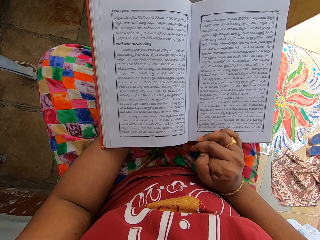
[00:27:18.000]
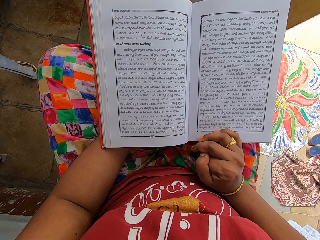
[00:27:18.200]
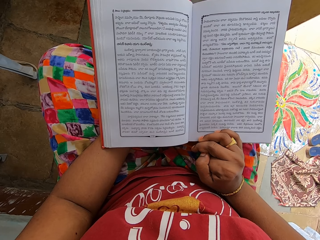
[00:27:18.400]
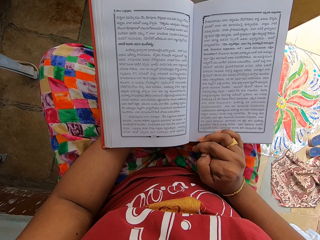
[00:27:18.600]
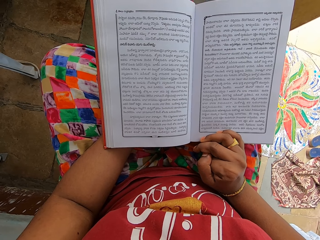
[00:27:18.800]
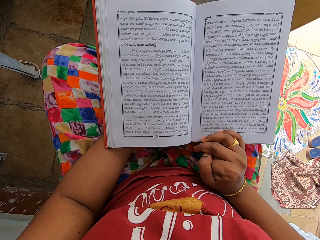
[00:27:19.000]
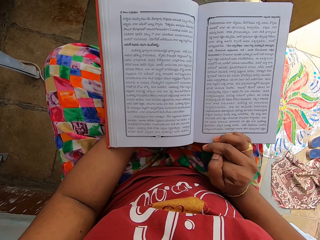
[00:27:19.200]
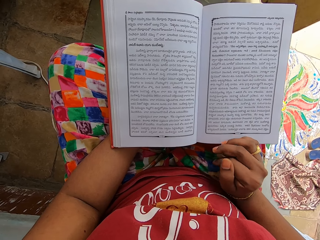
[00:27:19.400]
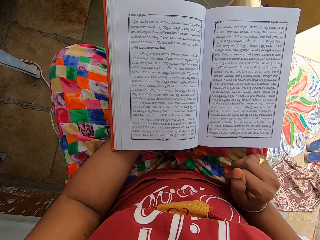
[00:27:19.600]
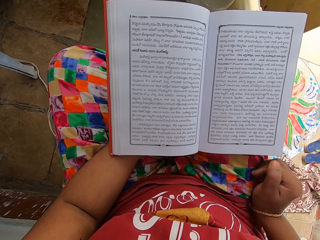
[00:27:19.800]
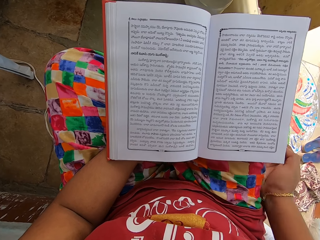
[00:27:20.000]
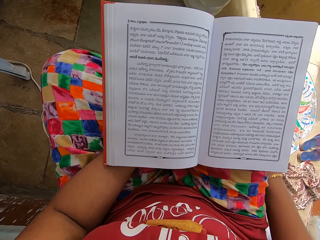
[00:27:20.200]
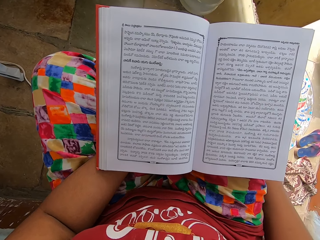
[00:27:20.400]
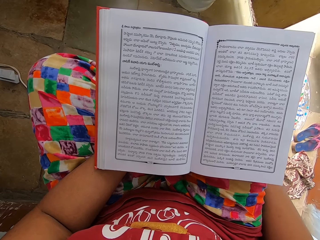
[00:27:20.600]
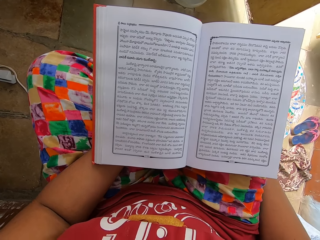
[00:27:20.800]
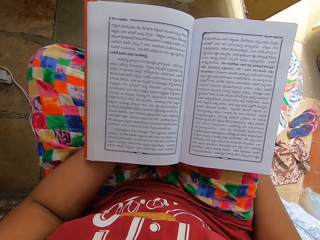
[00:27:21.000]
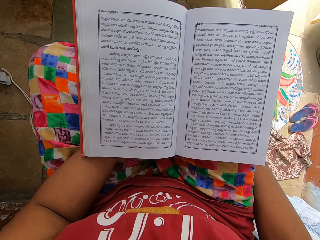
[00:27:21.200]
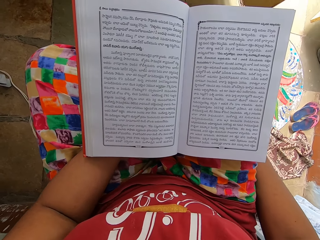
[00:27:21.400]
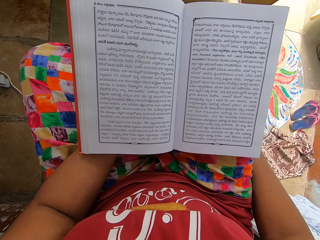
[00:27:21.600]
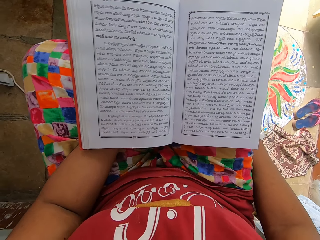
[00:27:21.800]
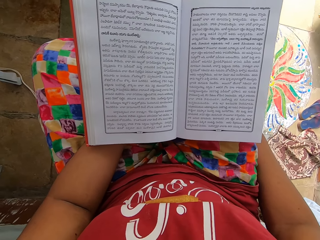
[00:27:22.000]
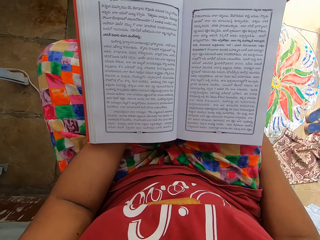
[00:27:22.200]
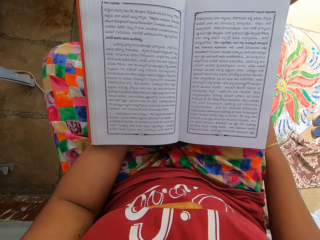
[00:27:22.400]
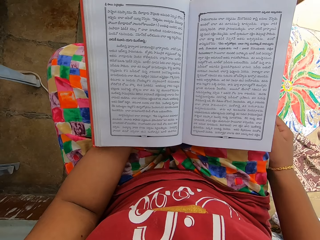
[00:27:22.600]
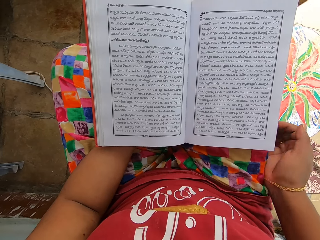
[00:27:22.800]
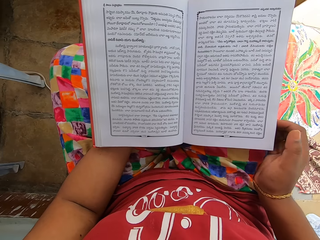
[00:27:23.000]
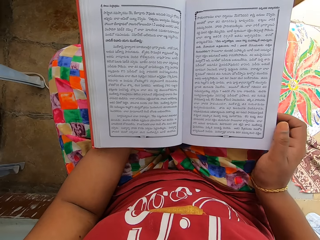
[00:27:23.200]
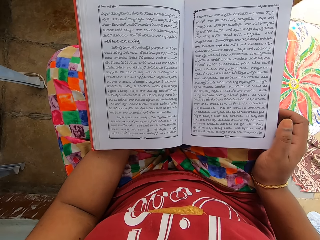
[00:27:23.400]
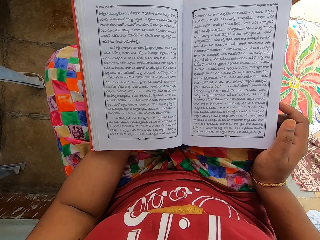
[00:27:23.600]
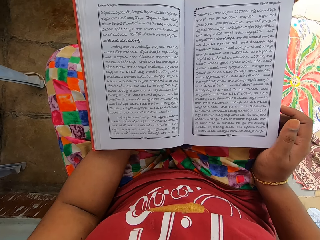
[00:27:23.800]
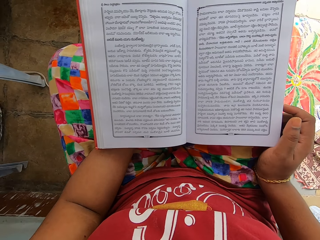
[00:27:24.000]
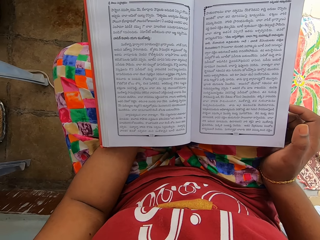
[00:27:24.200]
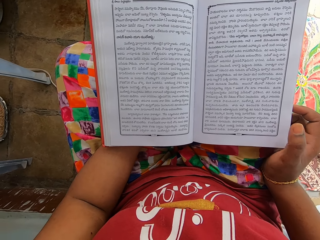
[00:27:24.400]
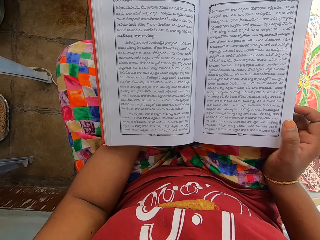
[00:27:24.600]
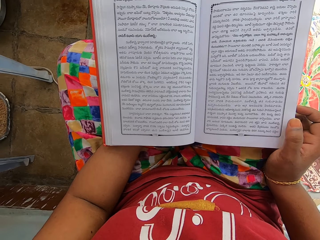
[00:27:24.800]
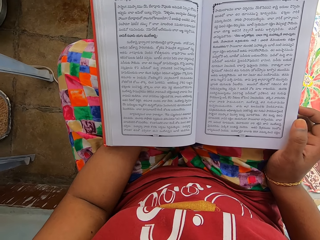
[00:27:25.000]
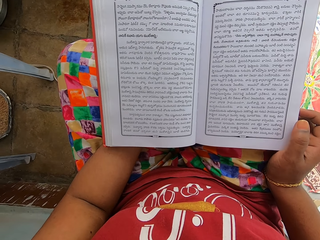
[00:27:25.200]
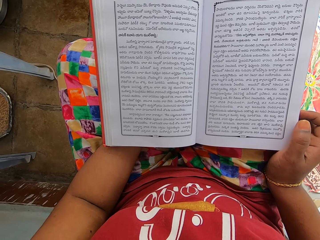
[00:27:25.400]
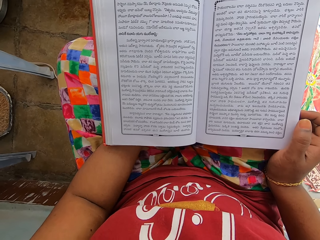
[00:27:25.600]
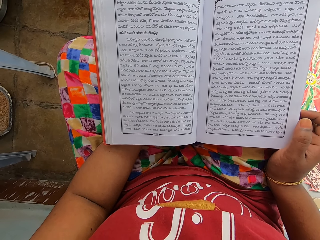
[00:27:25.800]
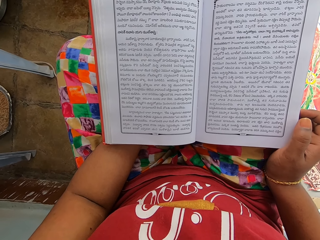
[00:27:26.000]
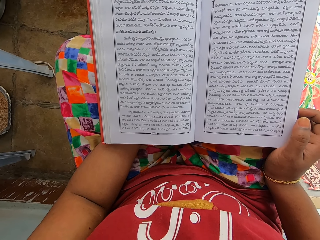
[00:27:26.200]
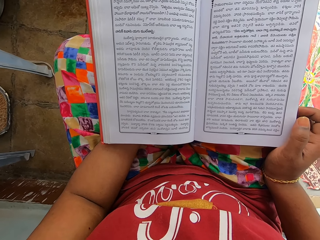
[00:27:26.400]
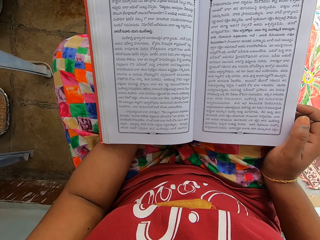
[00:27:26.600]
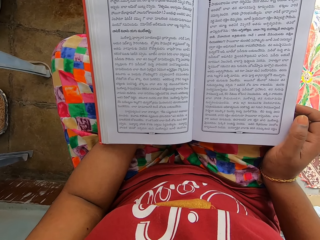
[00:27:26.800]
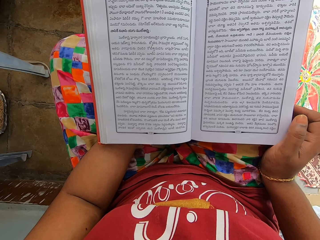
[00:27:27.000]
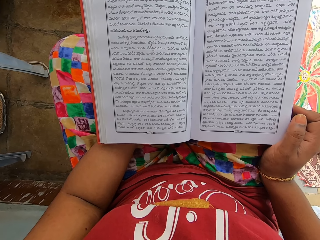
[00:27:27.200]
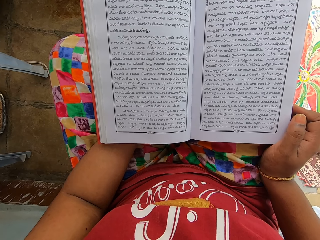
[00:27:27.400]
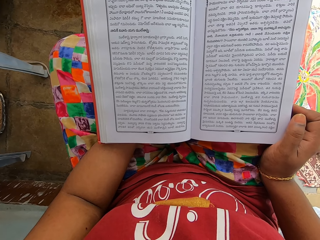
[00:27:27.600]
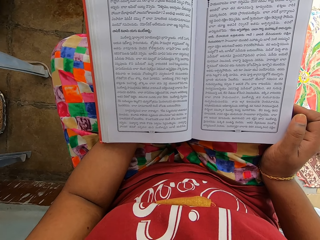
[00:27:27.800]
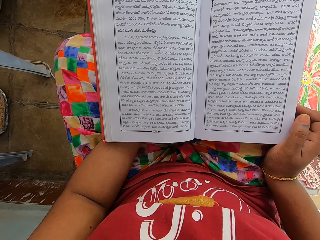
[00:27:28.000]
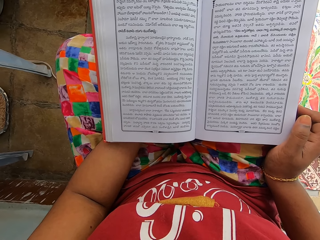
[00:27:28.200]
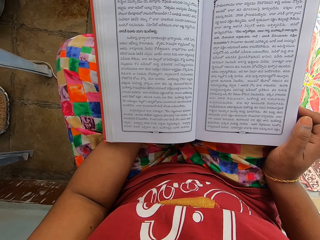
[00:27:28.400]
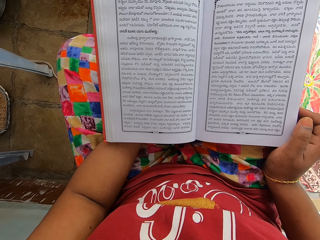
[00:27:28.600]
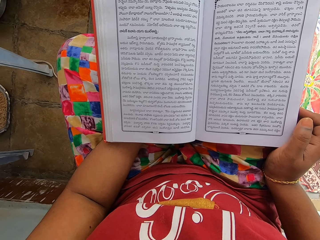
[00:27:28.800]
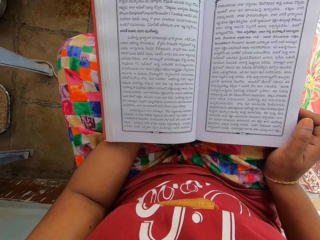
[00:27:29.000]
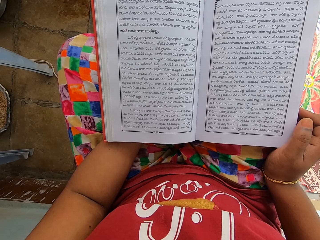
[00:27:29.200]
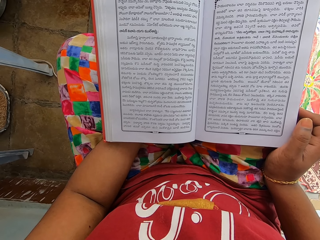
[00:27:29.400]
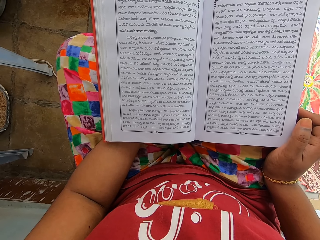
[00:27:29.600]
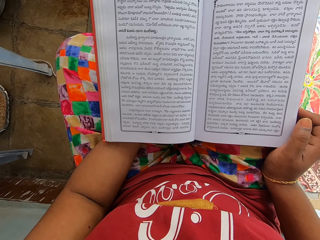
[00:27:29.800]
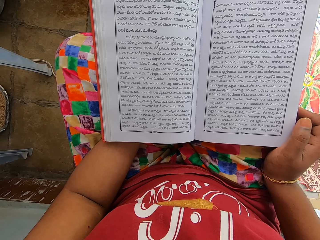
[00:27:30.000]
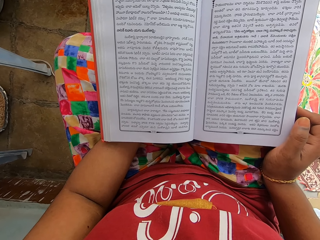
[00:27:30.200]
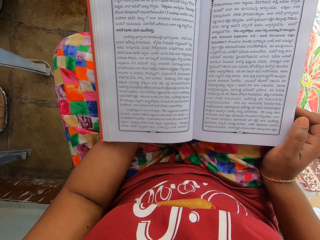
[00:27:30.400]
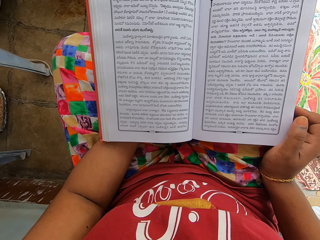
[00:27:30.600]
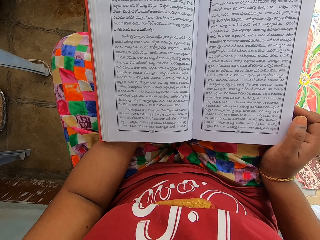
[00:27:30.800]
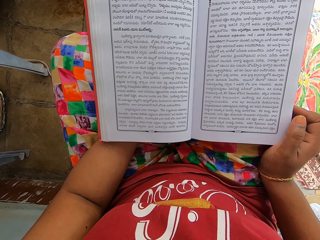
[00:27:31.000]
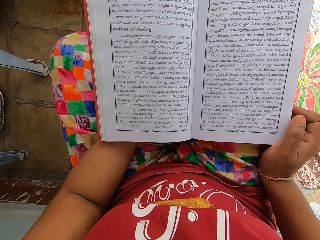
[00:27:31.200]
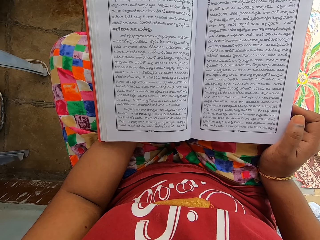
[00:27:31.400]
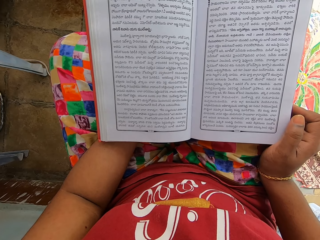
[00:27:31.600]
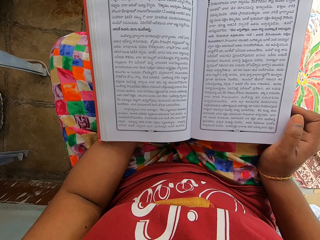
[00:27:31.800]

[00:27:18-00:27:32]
The camera wearer moves a hand. She adjusts a leg. She touches her legs. She adjusts a hand. She places her right hand on the book. She reads the book.

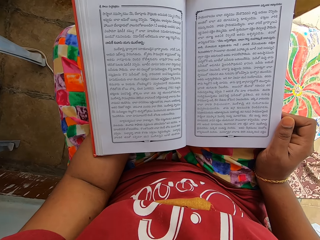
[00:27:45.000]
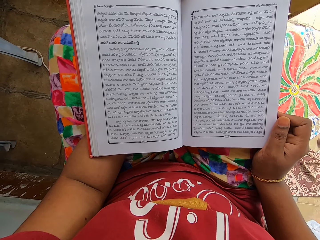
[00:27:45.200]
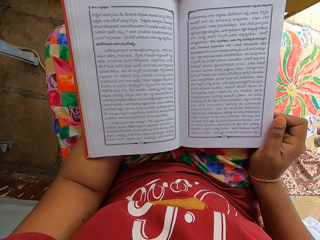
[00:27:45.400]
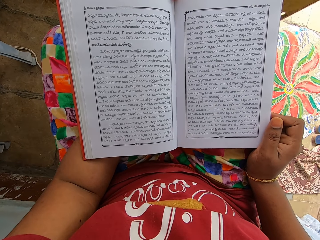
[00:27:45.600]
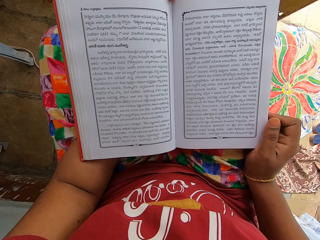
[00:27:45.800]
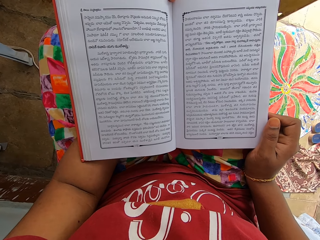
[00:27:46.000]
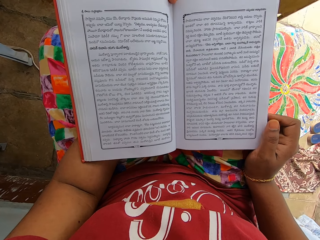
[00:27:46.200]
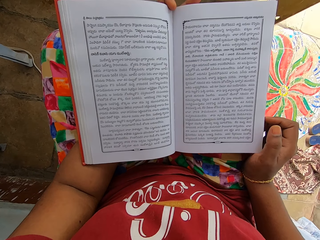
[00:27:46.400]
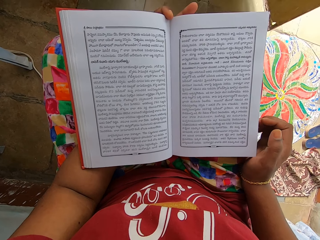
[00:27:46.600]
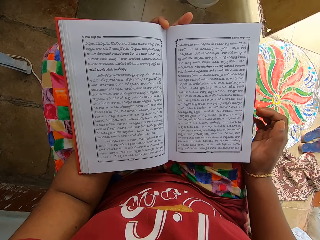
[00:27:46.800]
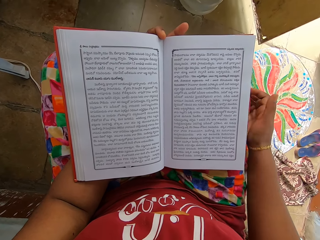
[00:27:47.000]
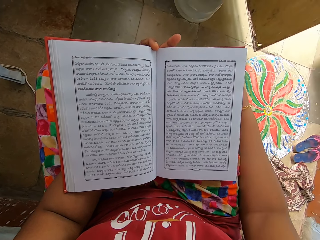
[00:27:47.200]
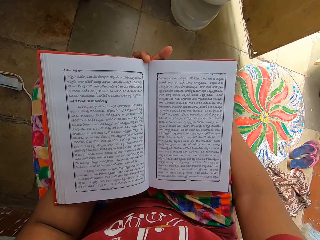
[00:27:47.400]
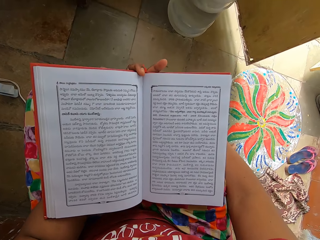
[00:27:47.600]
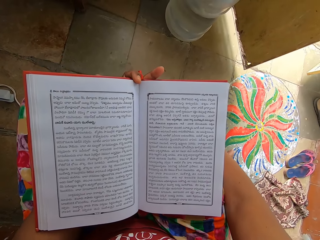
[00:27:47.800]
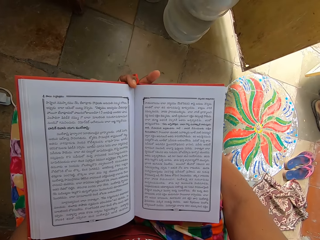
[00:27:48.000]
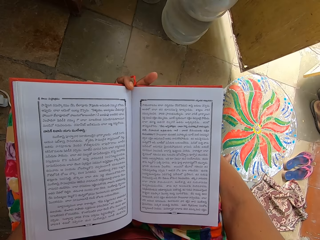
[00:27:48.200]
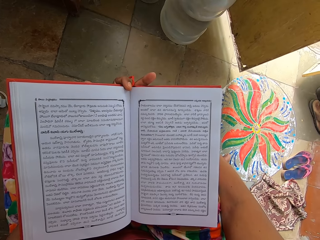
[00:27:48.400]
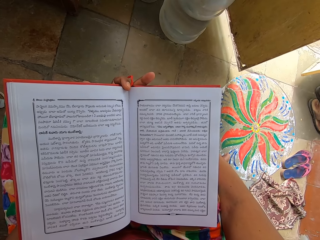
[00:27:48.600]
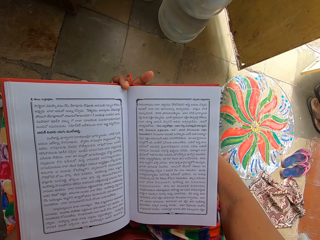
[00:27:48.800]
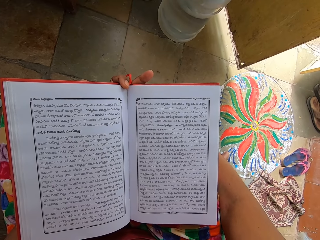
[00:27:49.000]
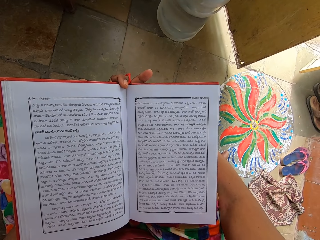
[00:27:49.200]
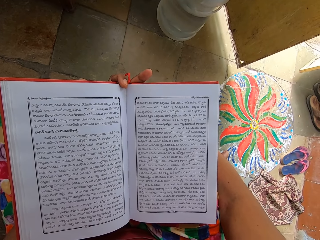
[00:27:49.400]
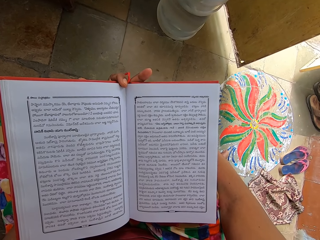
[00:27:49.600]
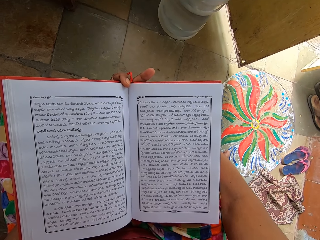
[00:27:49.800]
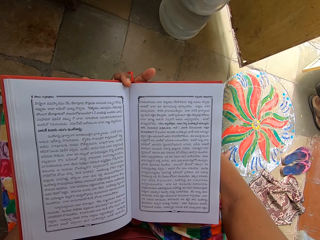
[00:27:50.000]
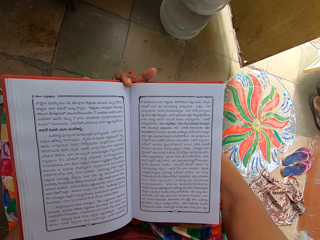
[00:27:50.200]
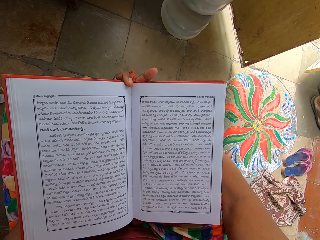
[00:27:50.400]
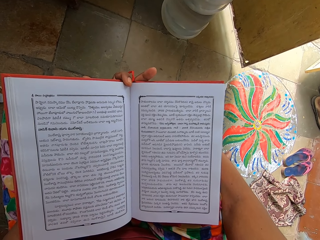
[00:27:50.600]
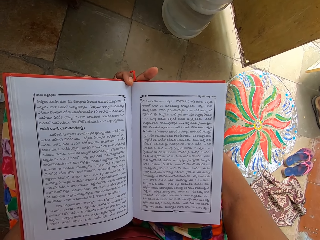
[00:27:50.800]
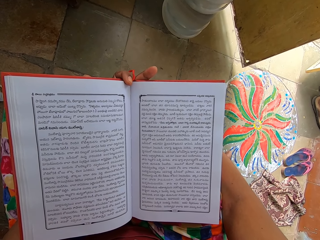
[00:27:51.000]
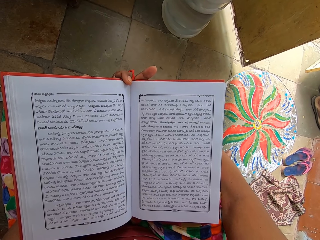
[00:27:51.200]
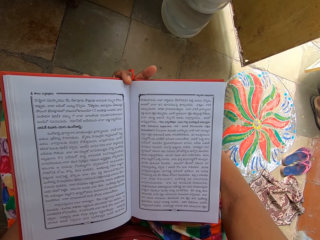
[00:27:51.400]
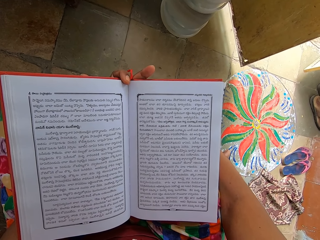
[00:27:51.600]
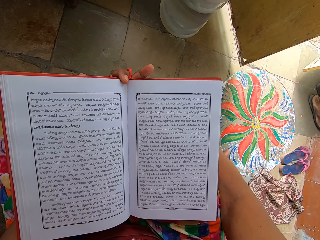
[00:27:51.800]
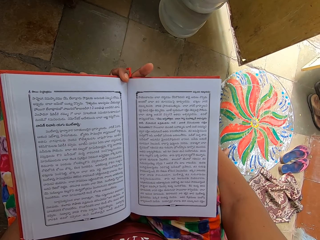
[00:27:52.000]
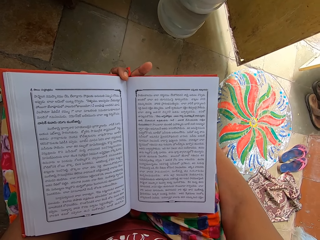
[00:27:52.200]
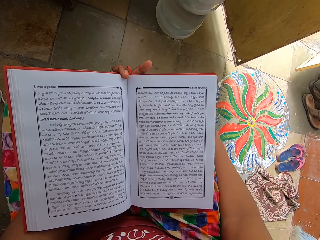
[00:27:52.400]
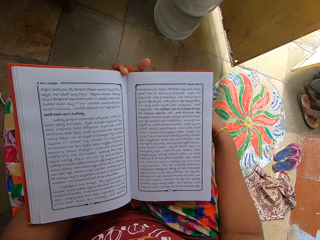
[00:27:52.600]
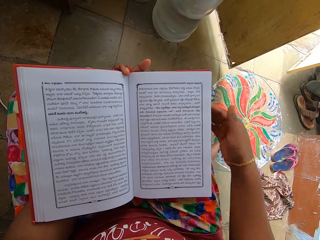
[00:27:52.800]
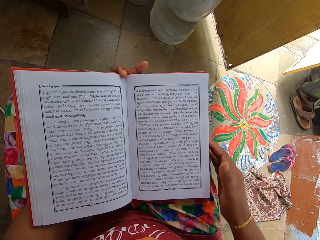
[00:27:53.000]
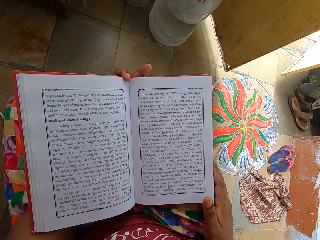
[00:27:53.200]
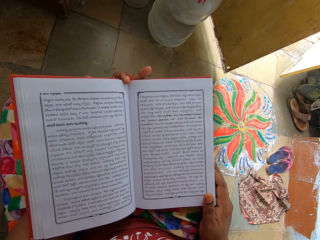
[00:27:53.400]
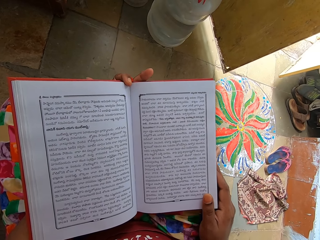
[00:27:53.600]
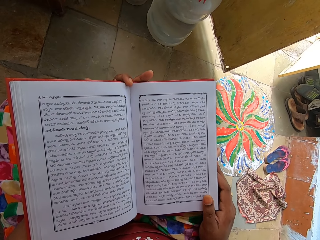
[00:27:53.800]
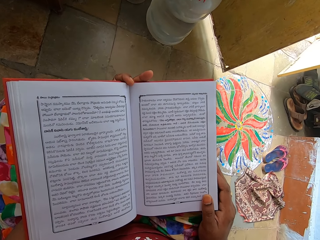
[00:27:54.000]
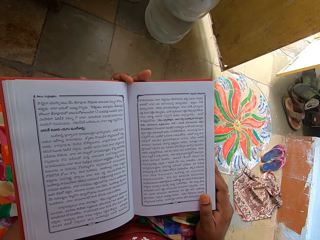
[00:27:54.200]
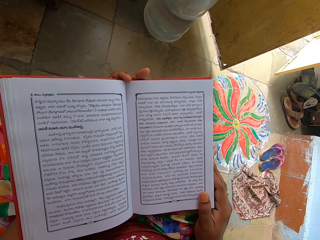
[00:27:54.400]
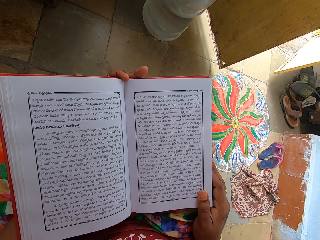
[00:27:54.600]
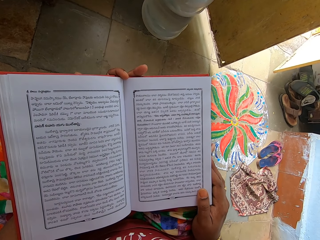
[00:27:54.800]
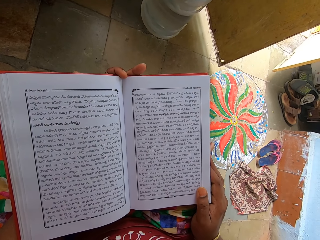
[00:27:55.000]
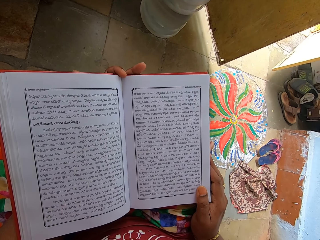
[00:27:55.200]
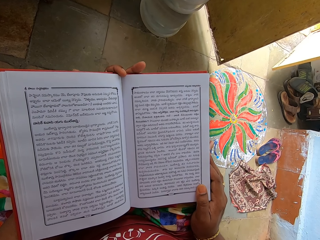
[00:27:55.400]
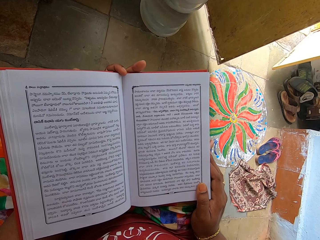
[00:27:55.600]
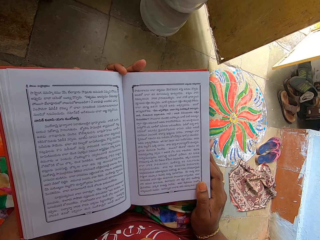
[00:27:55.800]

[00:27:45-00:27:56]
The camera wearer moves her hand. She touches her legs. She scratches her leg. She adjusts her hand. She places her right hand on the book.
